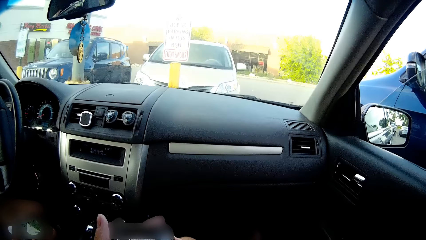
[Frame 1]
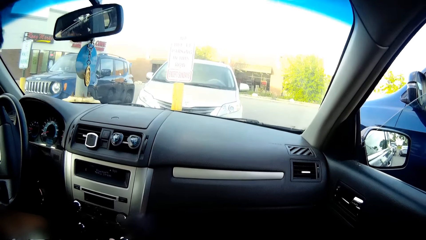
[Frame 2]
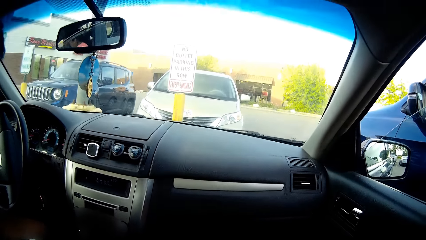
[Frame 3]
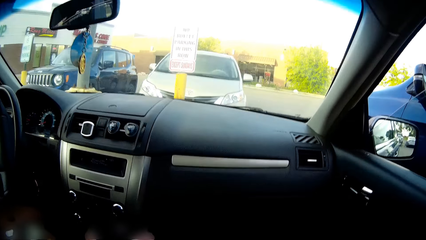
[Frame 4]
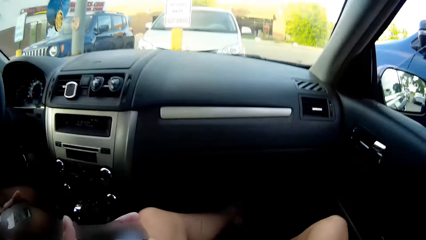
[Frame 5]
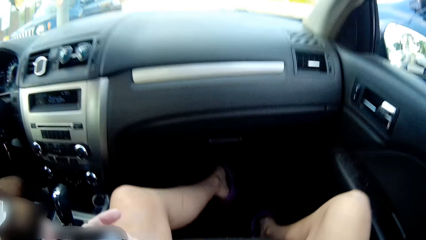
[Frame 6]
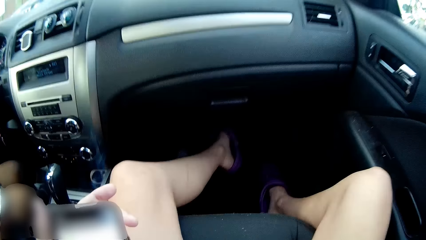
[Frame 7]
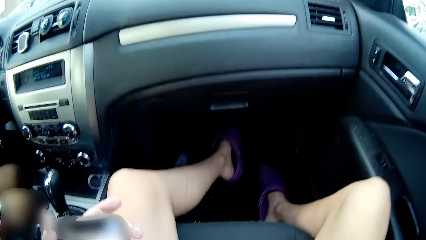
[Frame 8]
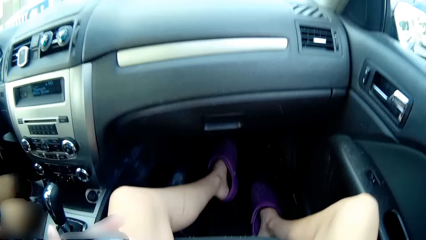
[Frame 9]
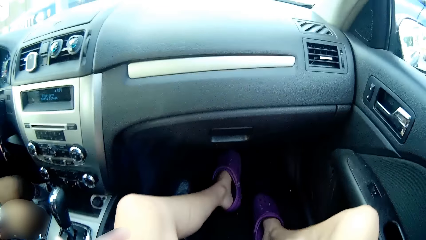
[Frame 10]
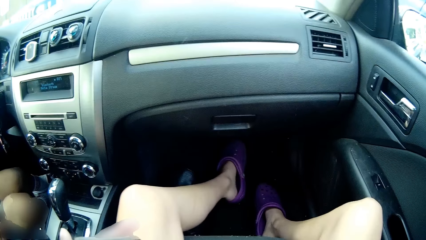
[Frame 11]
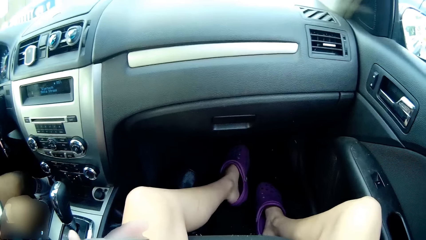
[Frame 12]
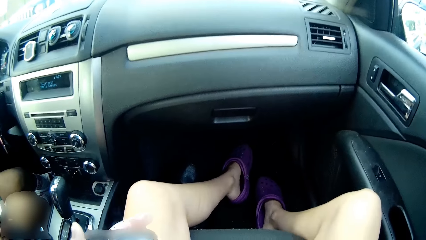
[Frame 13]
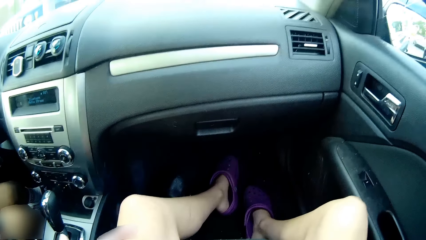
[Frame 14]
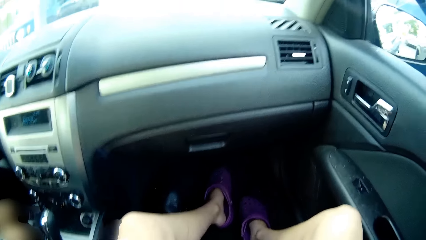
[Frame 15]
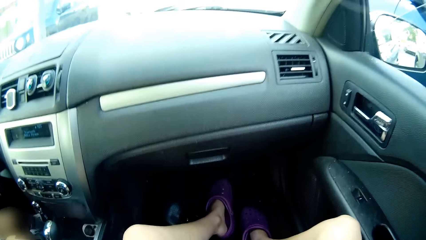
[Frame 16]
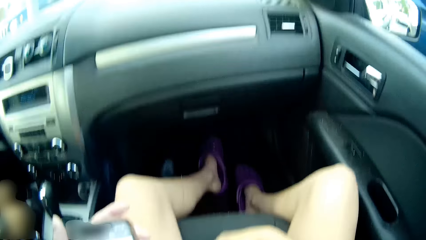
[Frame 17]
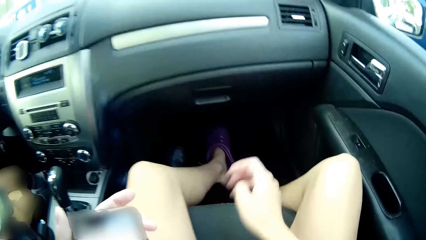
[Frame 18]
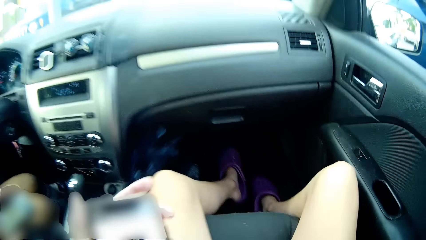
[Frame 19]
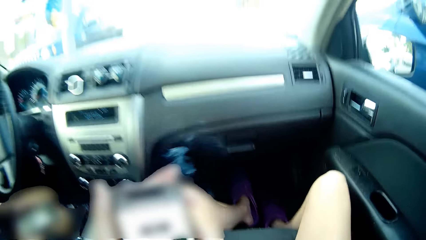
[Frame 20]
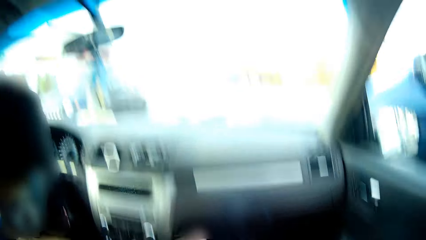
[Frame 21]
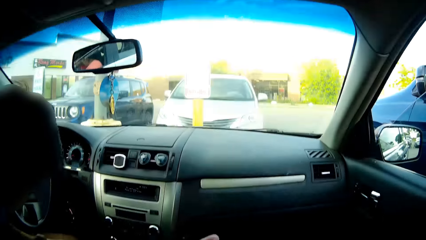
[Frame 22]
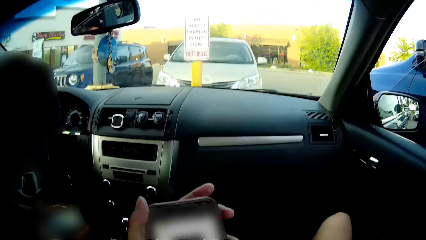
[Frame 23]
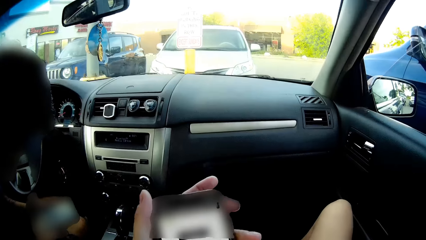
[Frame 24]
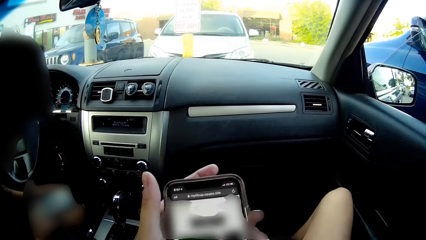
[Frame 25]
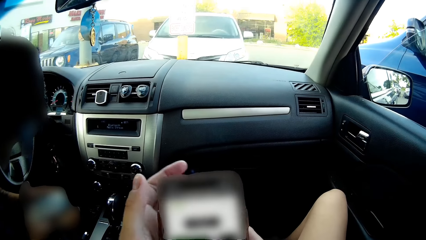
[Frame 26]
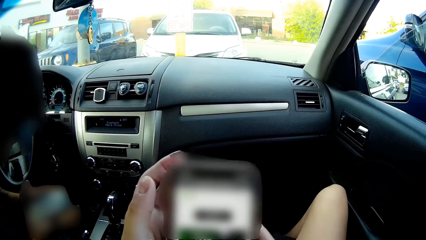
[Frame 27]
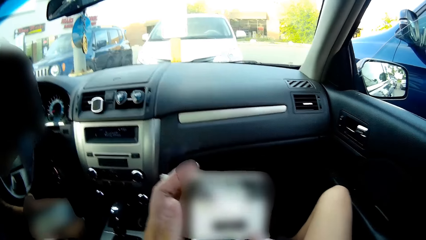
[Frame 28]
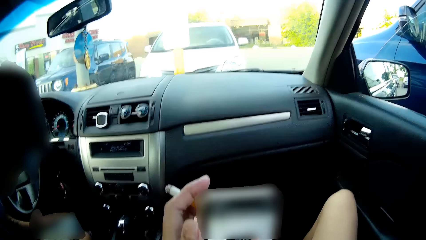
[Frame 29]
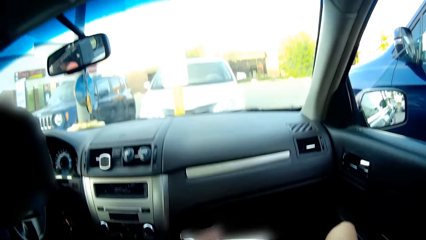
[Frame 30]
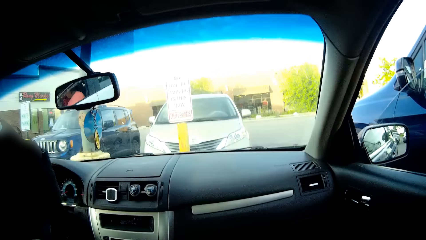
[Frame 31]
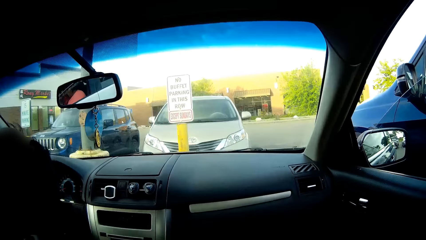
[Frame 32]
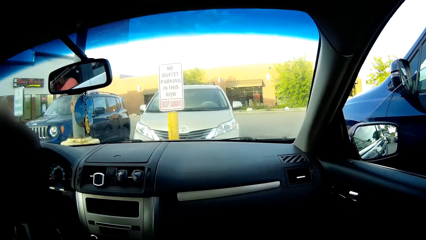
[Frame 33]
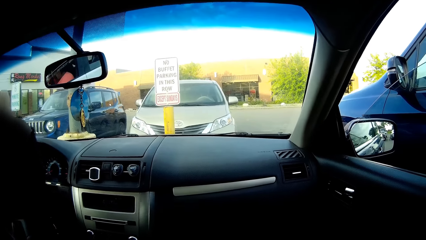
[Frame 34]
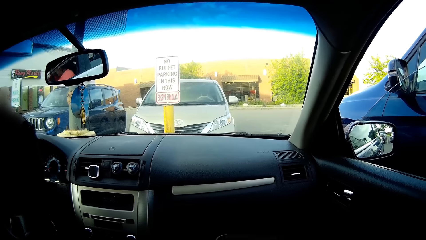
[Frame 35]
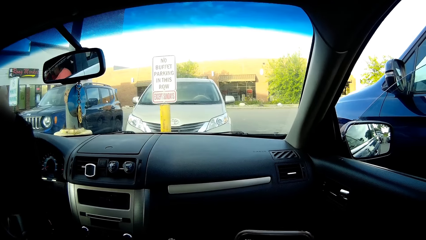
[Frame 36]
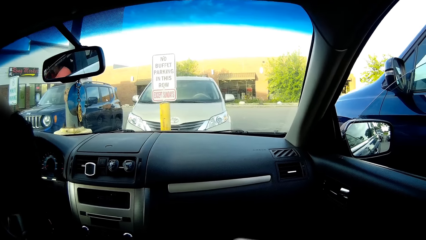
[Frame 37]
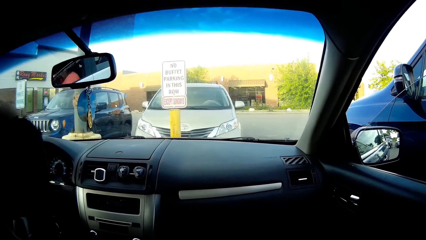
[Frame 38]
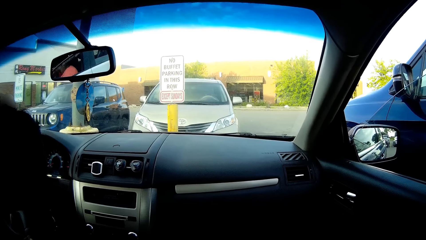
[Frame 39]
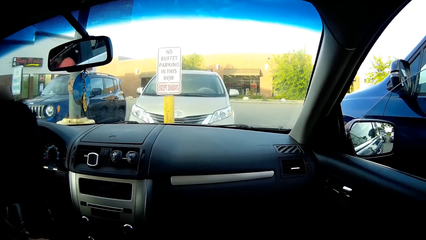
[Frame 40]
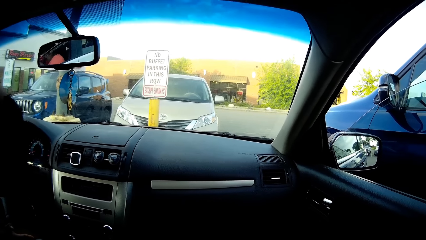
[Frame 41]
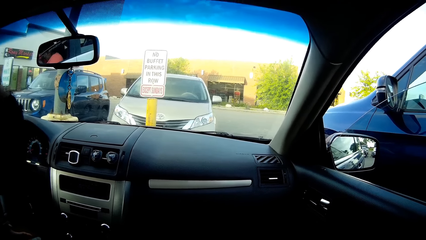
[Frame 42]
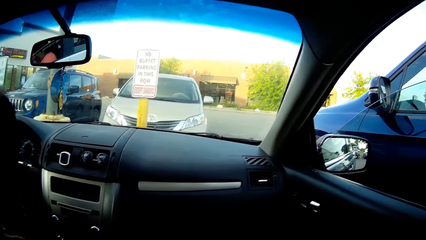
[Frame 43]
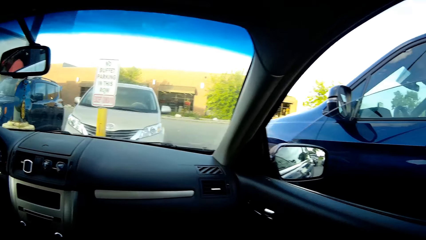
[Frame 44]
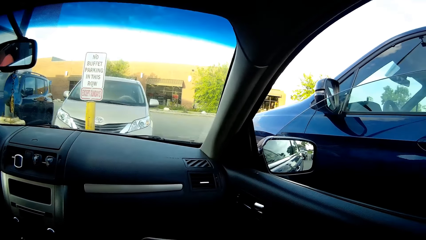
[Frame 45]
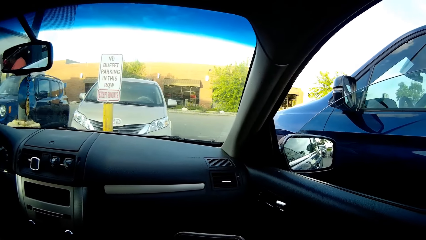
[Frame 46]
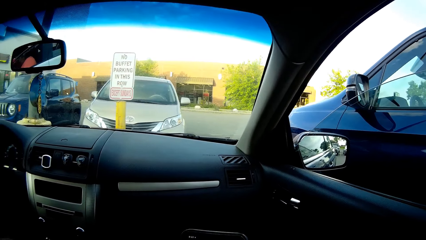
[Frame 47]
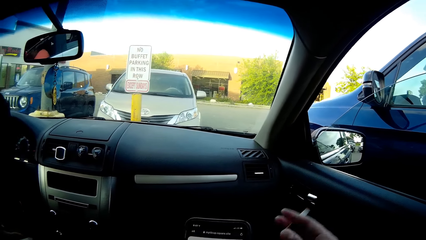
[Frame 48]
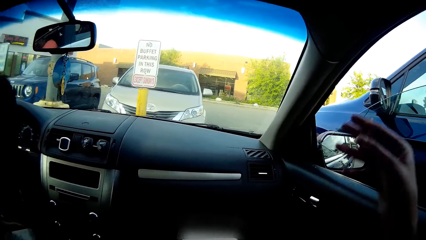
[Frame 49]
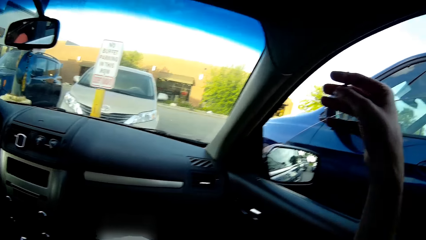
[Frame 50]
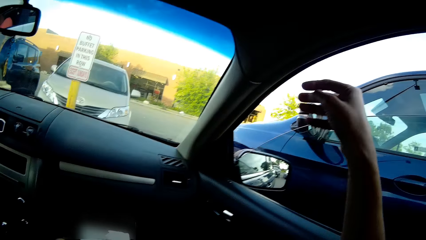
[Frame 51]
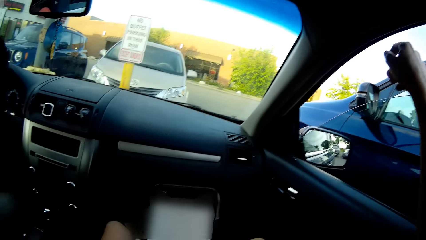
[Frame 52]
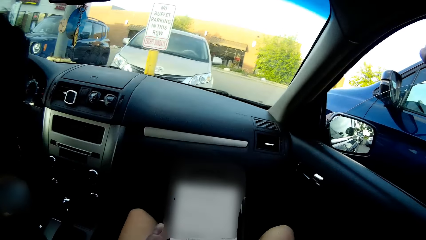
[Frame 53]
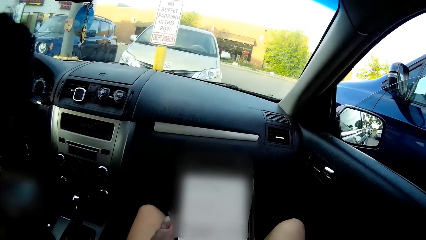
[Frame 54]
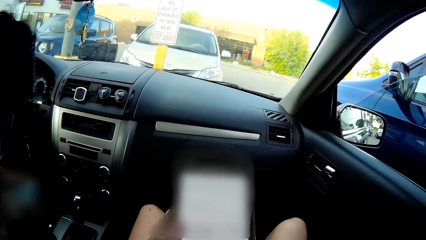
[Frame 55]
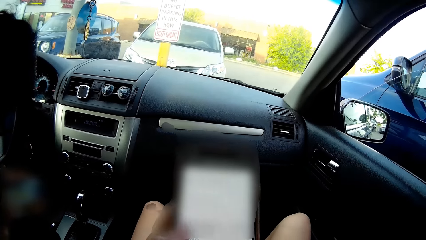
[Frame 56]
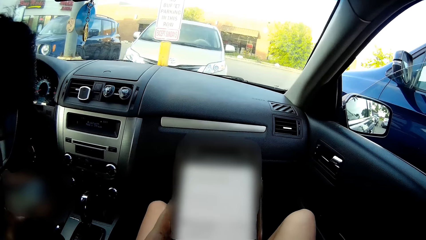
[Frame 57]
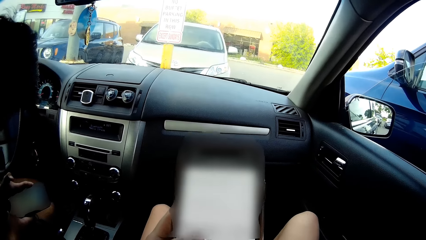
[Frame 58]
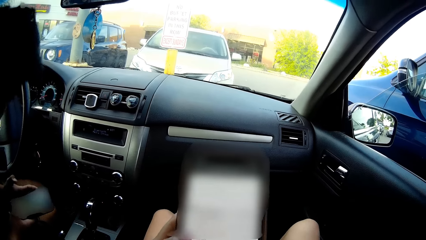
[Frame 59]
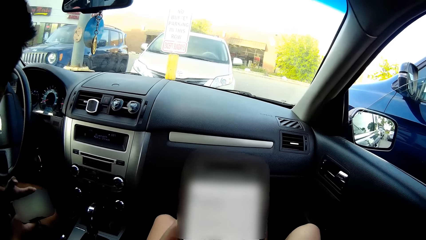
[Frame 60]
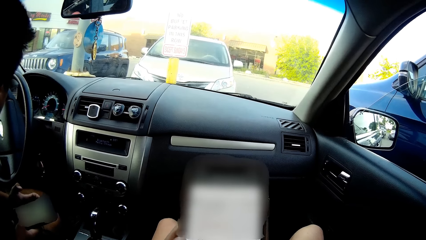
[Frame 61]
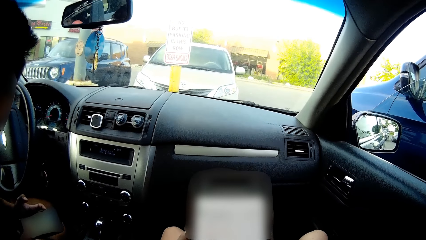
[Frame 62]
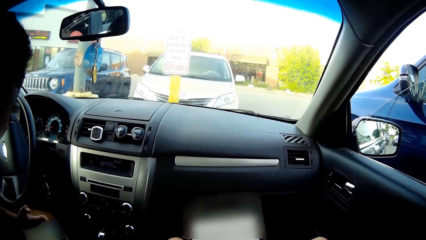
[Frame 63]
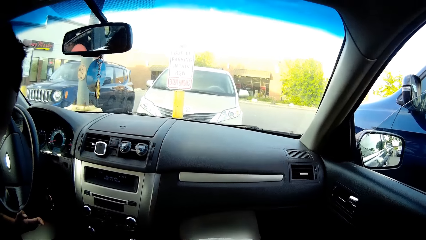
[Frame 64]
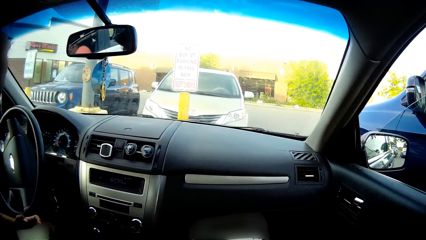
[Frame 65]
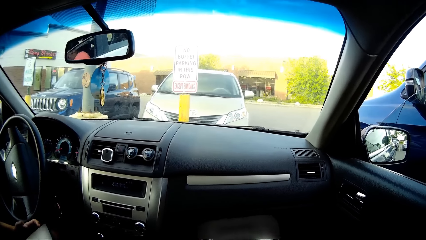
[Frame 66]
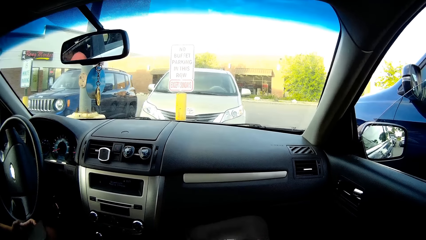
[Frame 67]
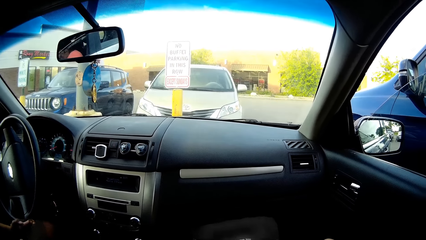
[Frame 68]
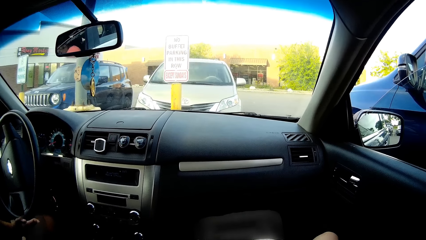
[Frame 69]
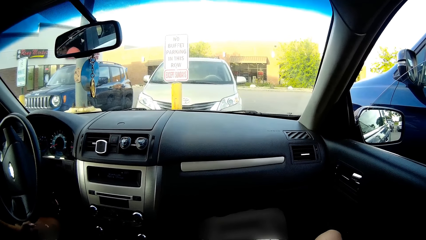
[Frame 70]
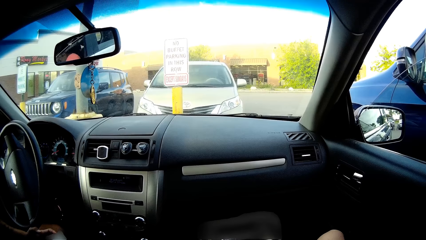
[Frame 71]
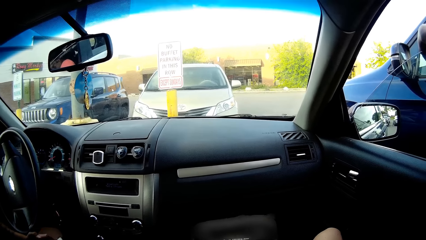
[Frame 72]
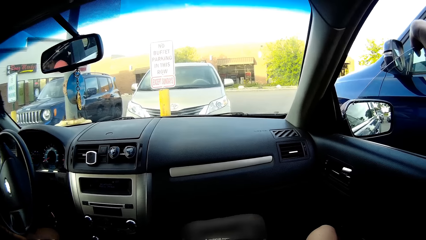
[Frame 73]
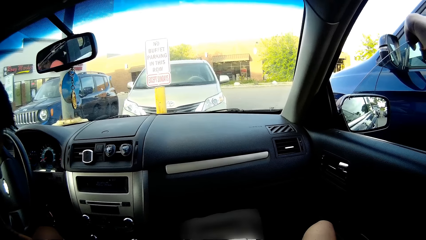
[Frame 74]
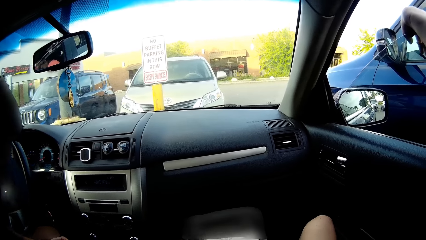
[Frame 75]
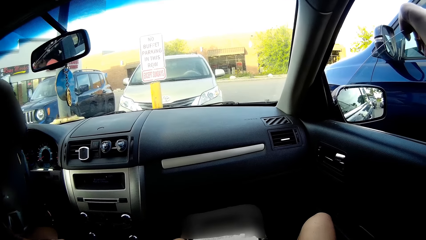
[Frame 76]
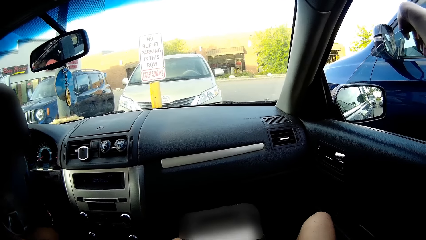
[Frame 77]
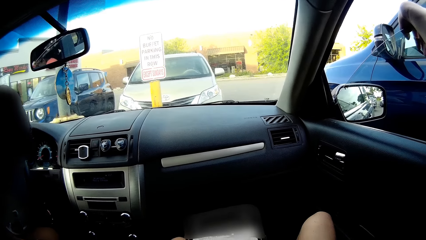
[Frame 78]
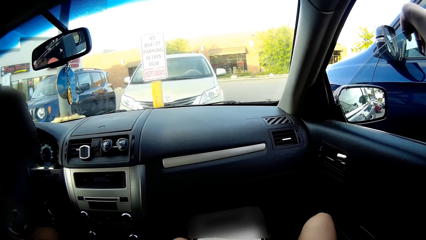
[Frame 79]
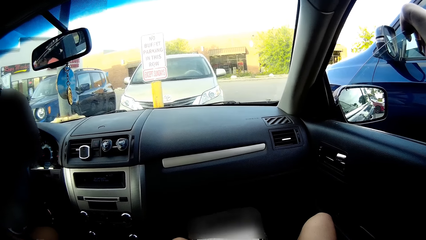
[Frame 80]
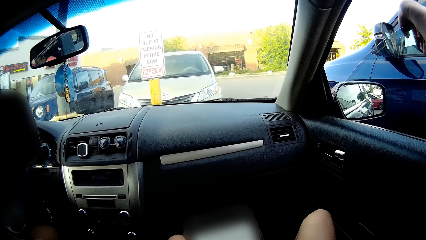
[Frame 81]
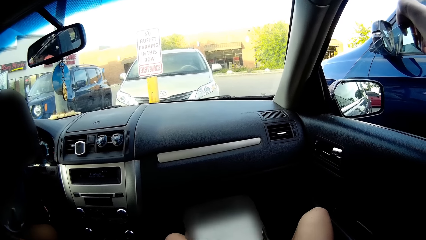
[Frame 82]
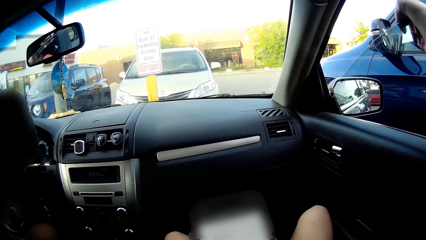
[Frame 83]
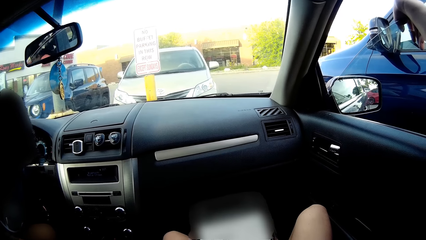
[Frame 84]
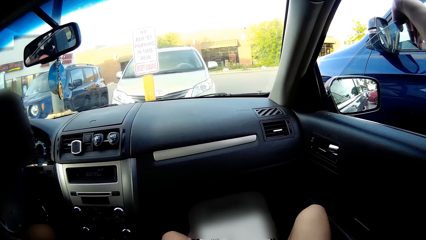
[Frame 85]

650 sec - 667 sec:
The camera wearer looks at legs. She cleans a car seat with her right hand. She operates on her phone with both hands. She looks around. She raises a hand with a cigar. She places her right hand on the car window. She operates on her phone with her left hand. She converses with the man.
